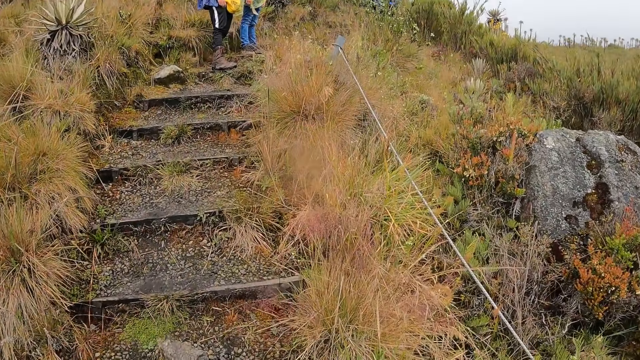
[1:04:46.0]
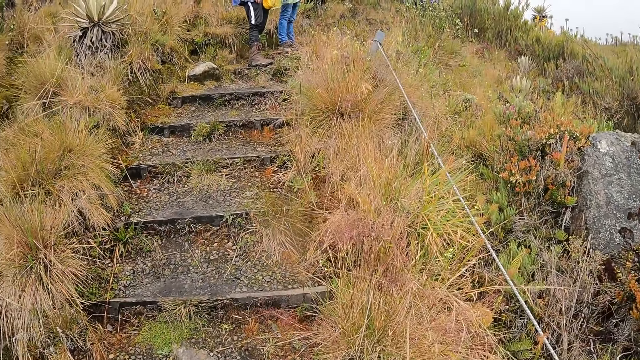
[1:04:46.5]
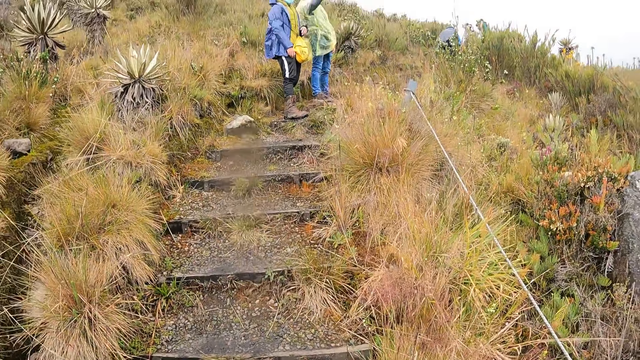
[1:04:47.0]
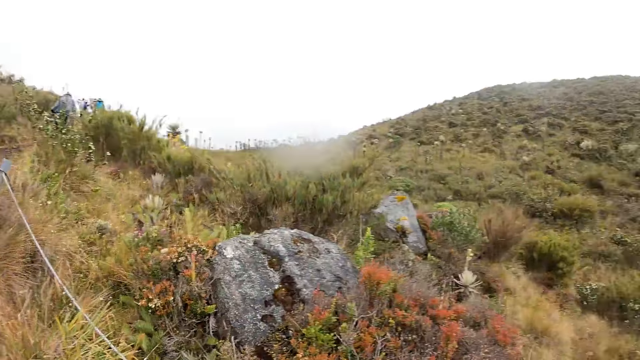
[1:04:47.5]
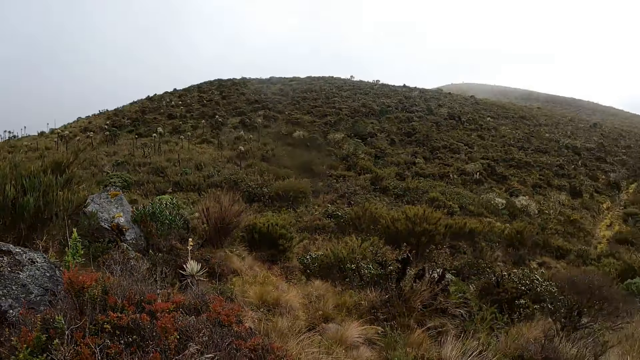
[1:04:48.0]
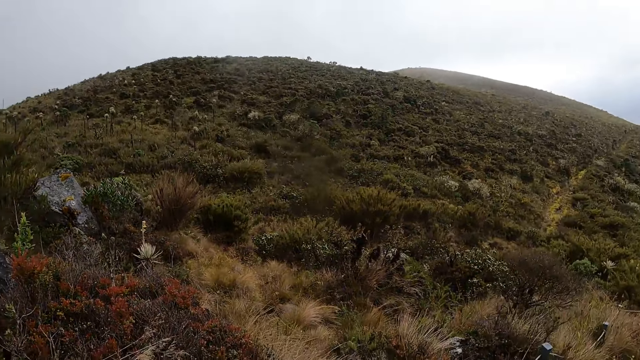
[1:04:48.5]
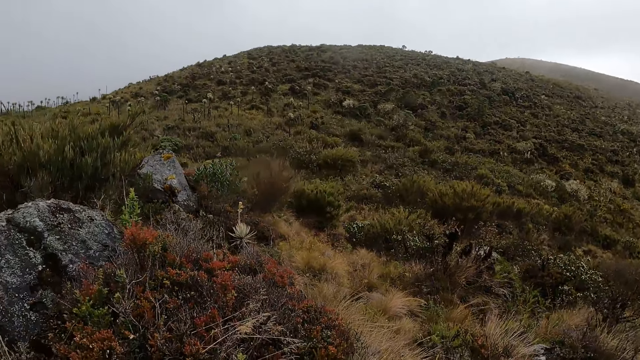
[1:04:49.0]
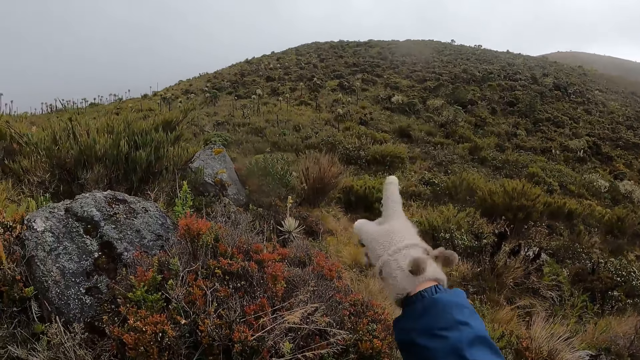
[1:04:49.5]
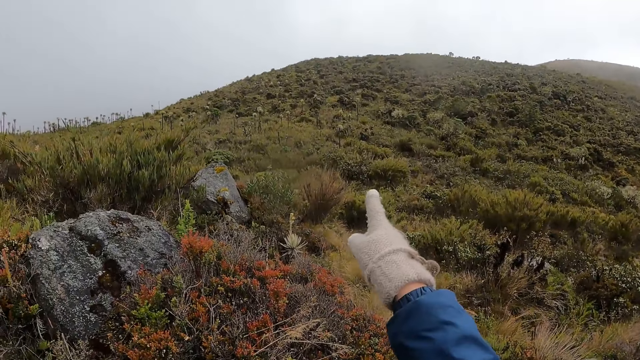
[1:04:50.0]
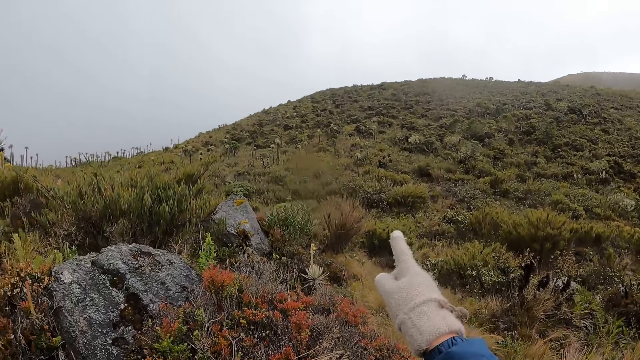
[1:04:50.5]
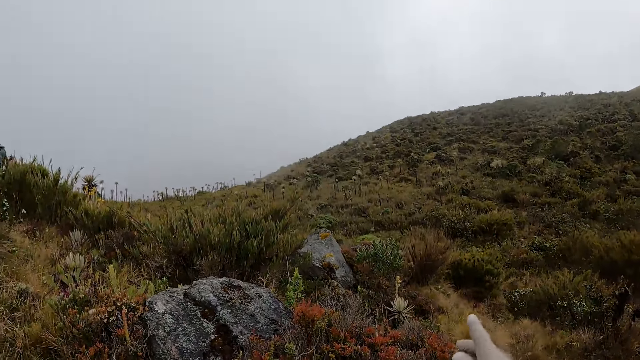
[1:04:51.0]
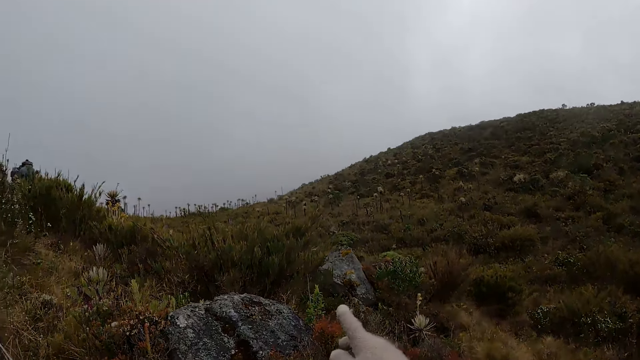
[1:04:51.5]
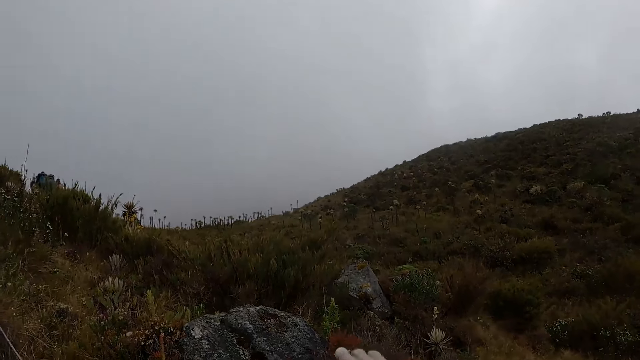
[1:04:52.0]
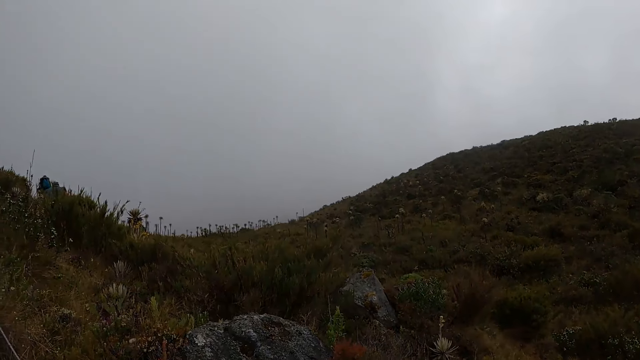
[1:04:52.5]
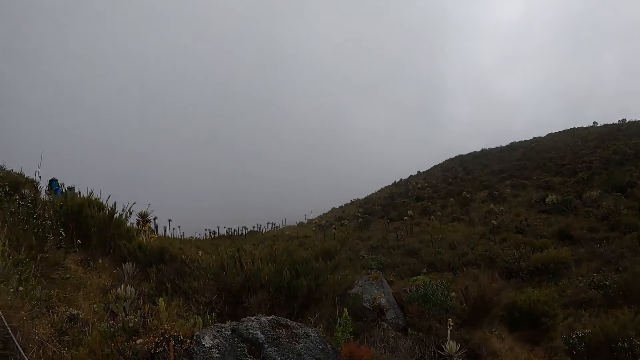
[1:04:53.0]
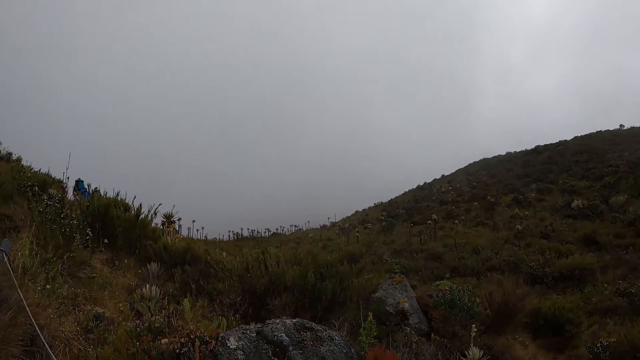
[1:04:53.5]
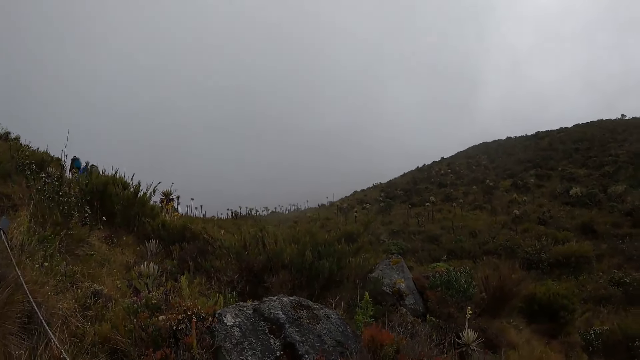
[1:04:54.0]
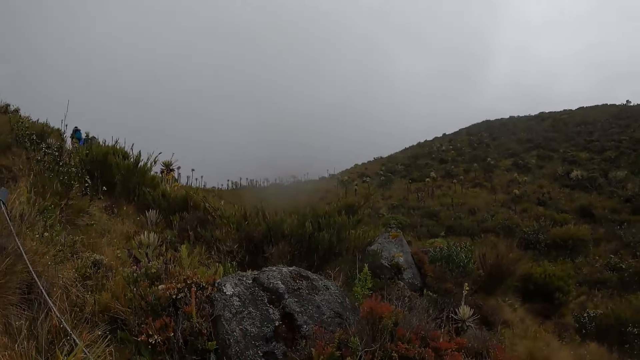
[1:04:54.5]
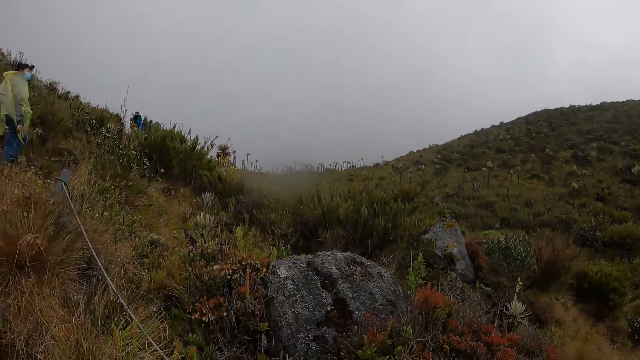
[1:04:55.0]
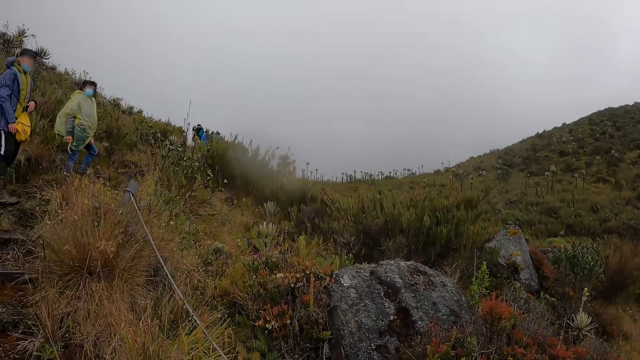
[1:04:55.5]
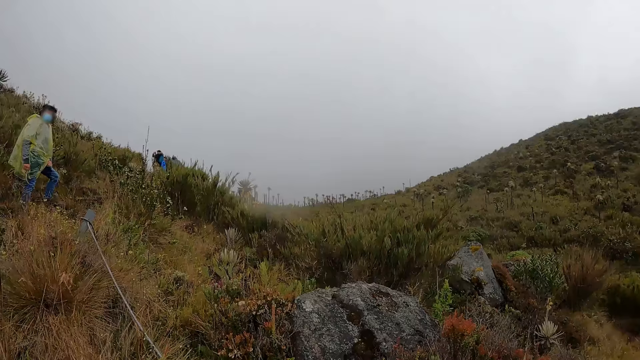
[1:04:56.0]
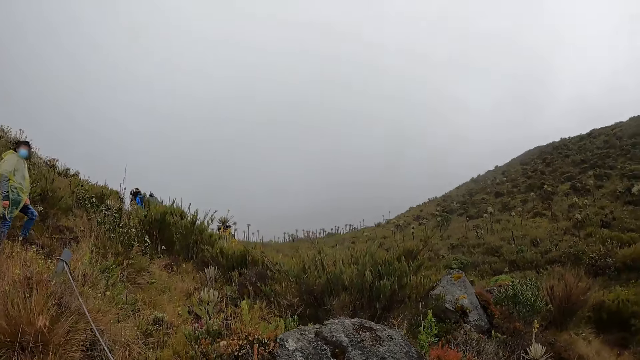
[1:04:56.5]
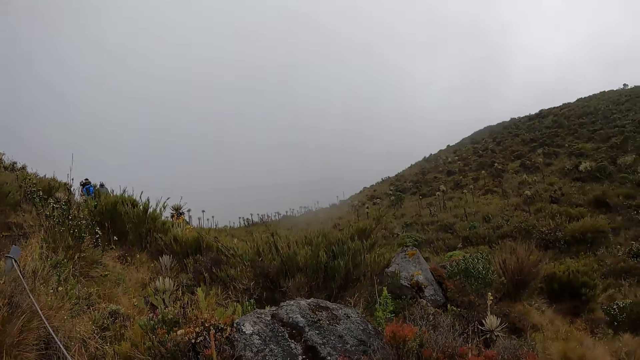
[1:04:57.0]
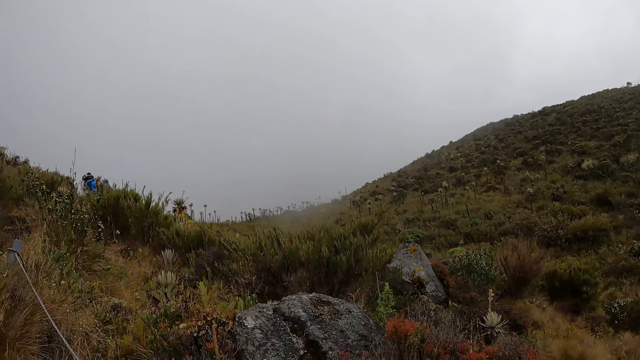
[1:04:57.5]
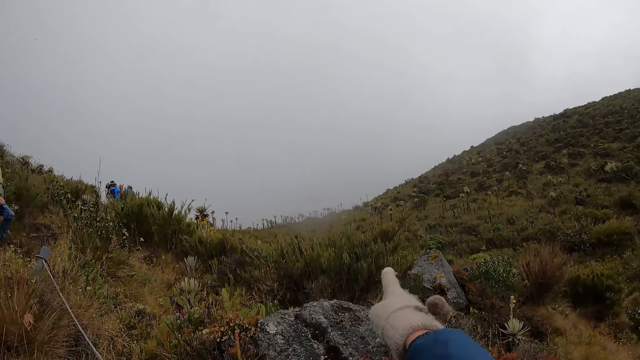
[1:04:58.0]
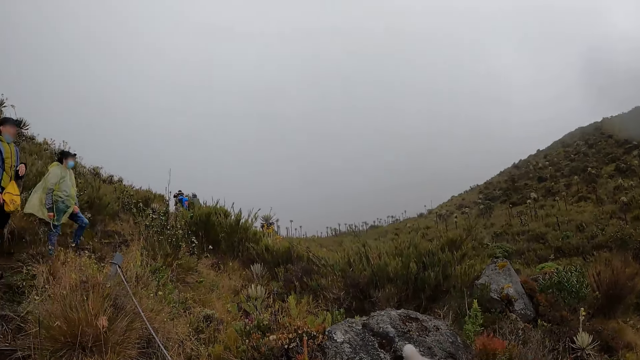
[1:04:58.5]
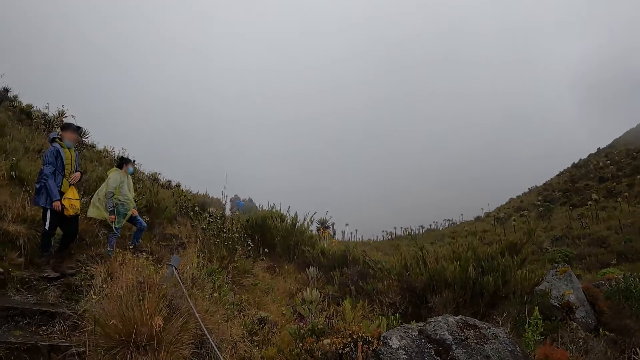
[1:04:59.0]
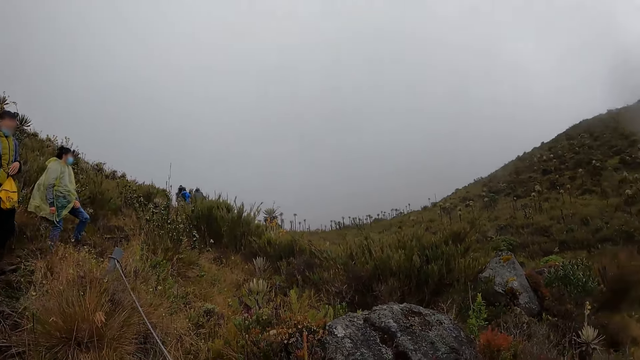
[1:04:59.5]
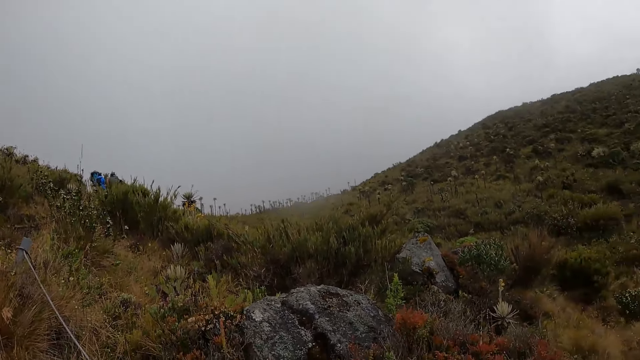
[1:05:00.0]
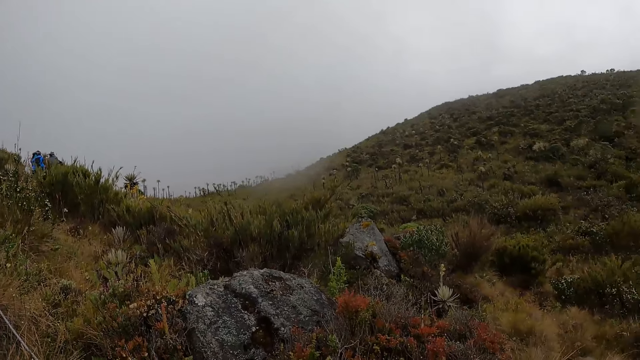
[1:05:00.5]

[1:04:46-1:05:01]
The camera wearer looks around. They point at the mountain with a finger. They look around. They point at the mountain with a finger.

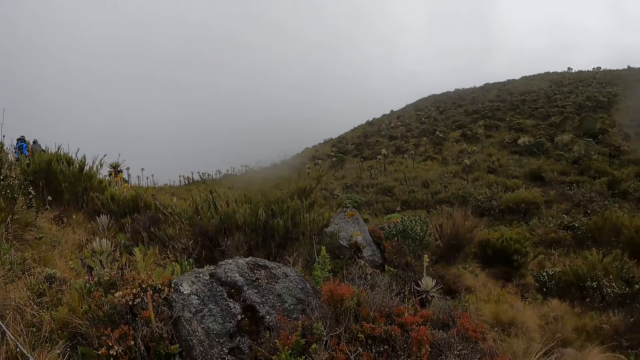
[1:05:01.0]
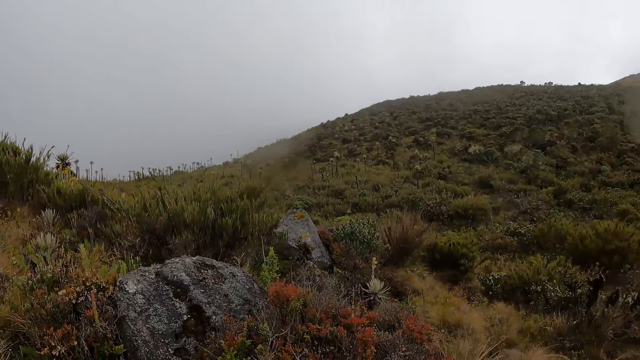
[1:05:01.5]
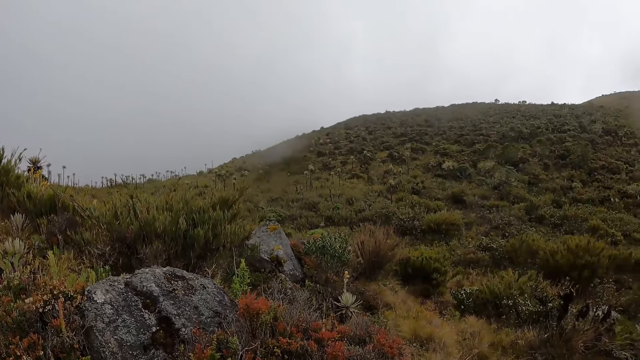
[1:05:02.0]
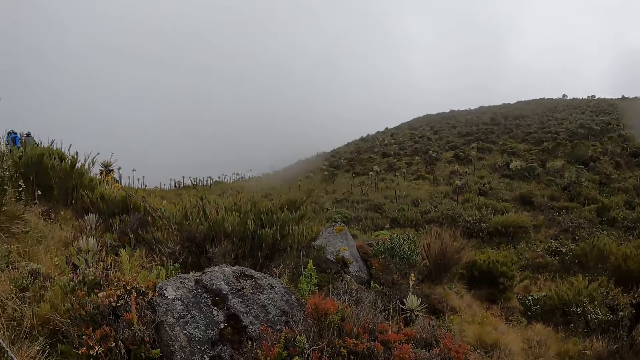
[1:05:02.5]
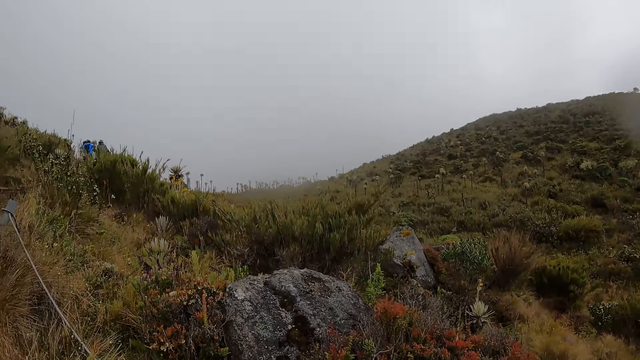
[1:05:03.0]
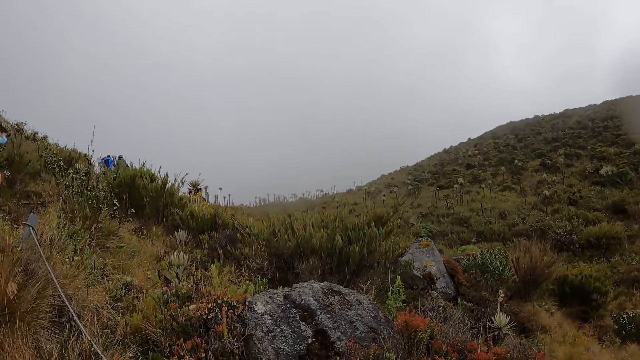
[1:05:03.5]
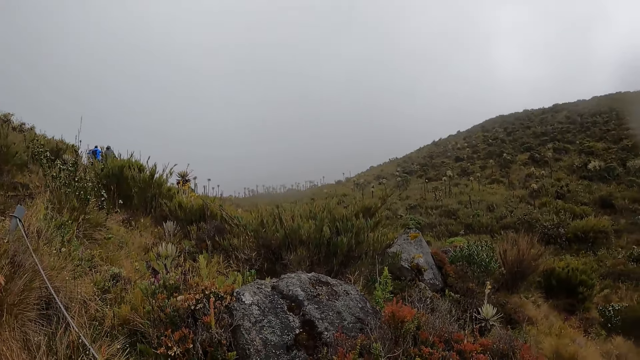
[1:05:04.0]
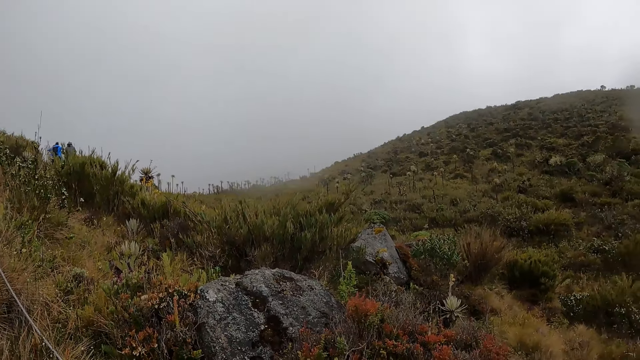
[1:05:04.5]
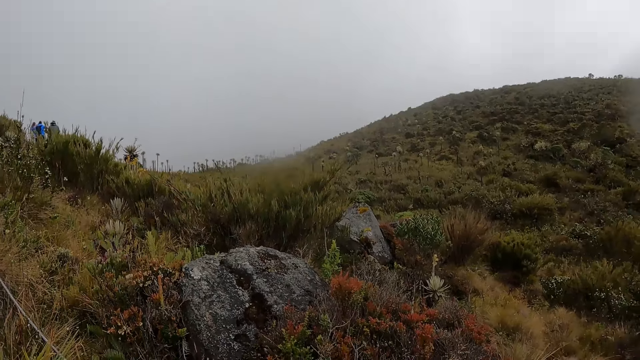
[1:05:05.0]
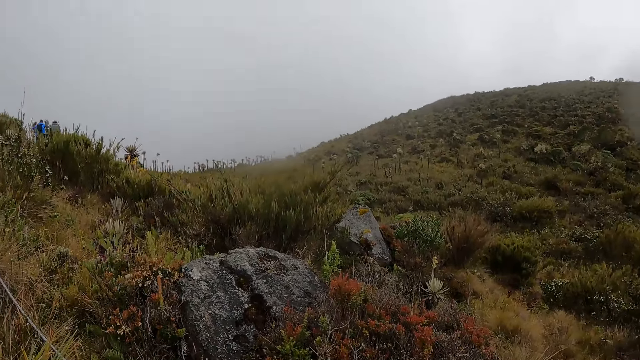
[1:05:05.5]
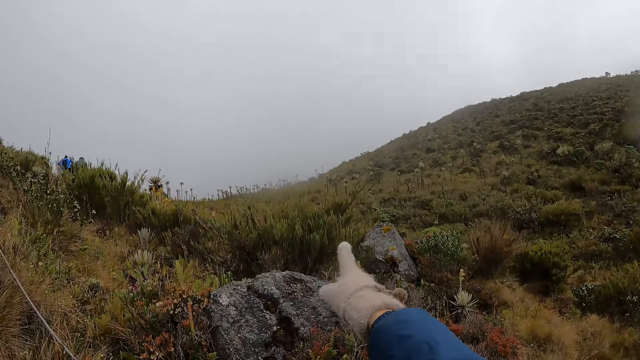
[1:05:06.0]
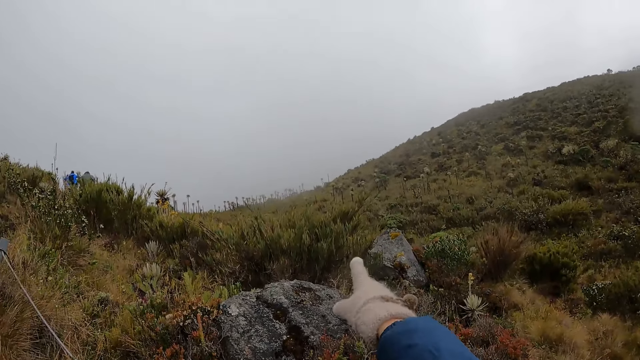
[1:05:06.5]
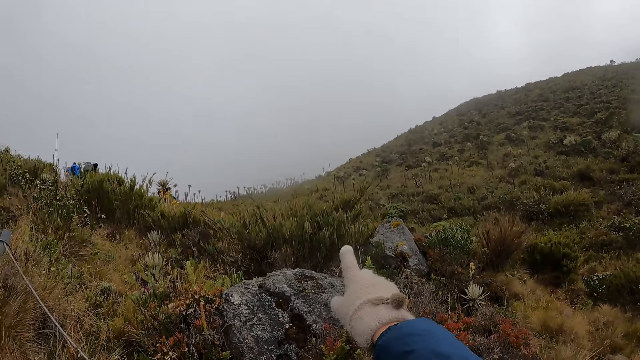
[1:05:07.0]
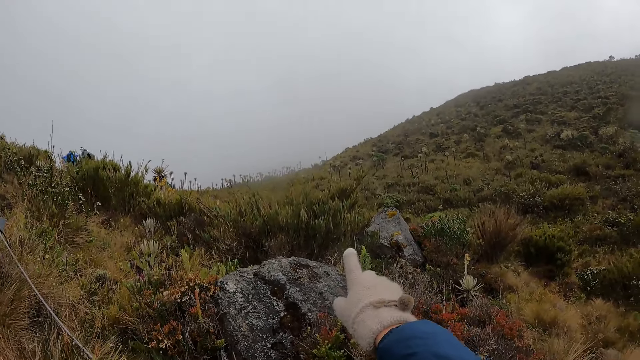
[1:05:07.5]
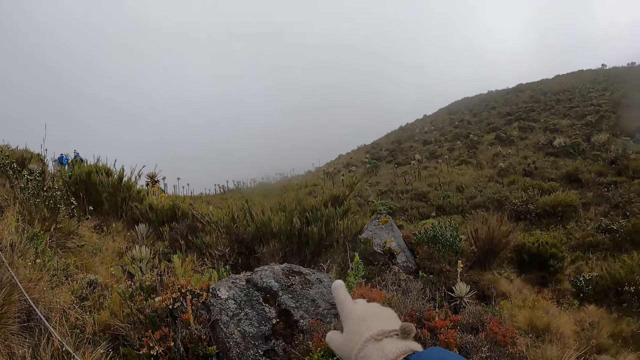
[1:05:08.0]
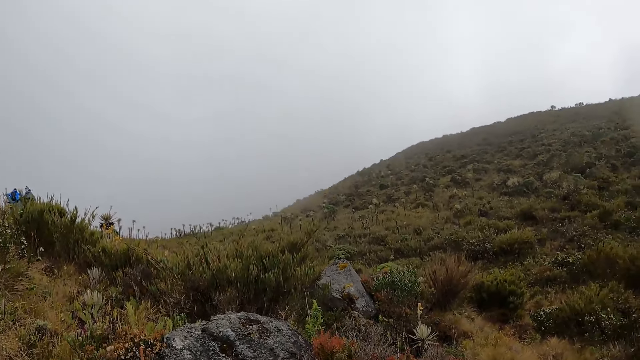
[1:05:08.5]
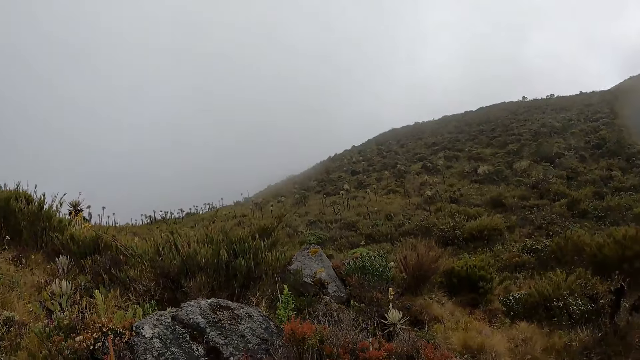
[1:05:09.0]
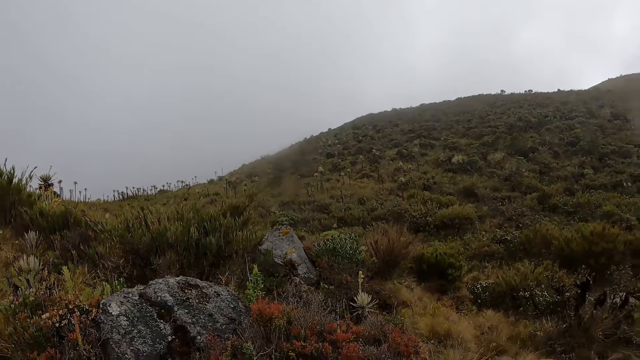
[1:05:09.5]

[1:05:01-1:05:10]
The camera wearer looks around. They point at the mountain with a finger.
